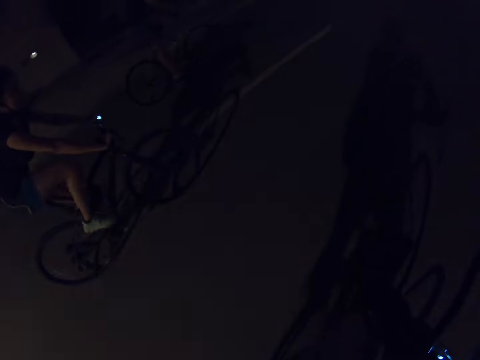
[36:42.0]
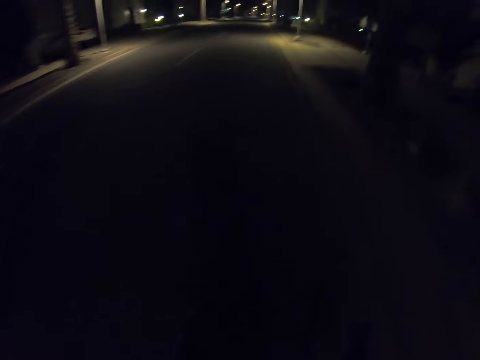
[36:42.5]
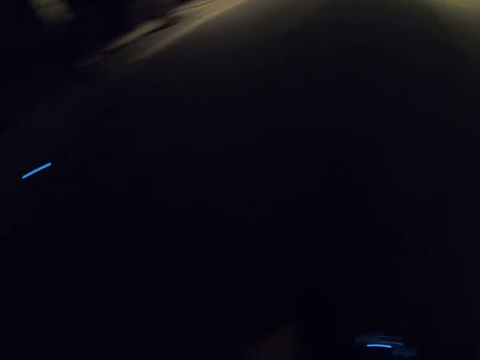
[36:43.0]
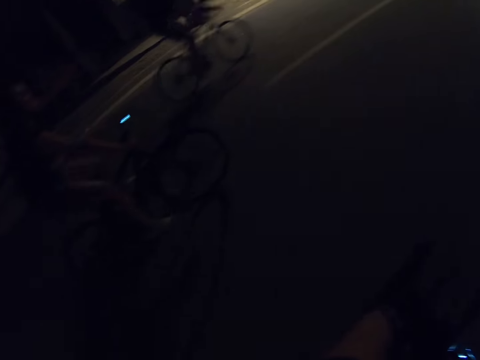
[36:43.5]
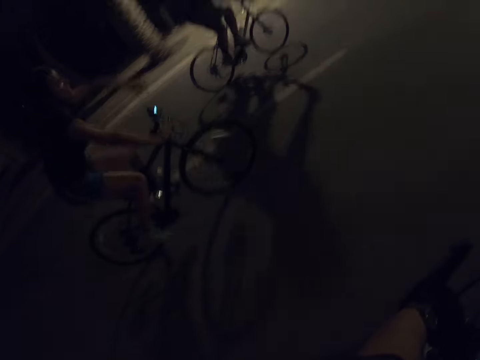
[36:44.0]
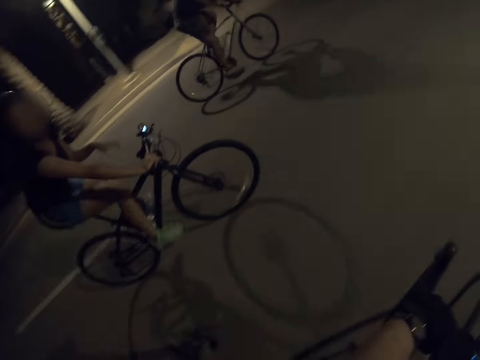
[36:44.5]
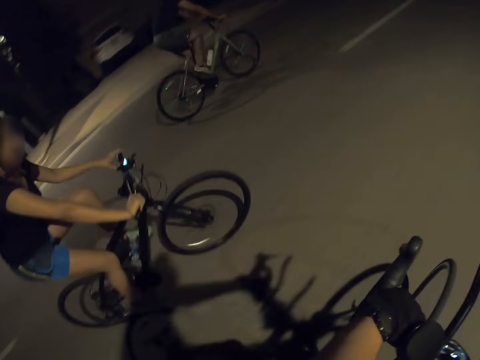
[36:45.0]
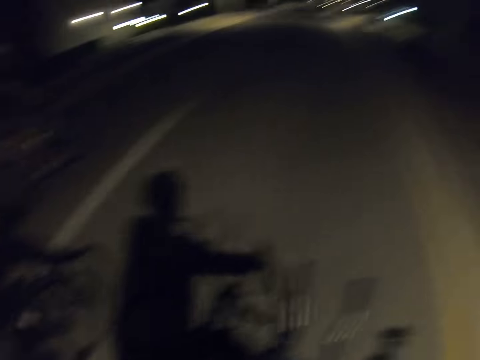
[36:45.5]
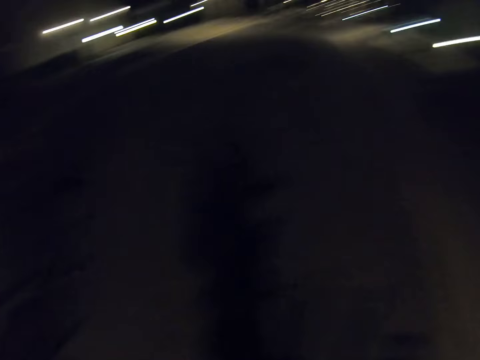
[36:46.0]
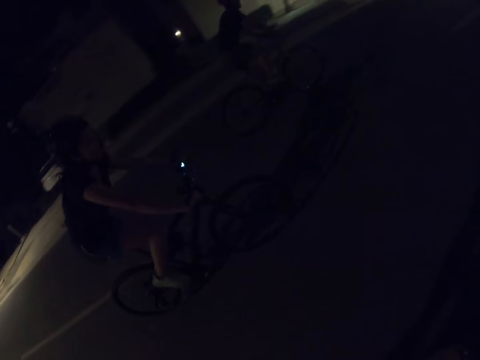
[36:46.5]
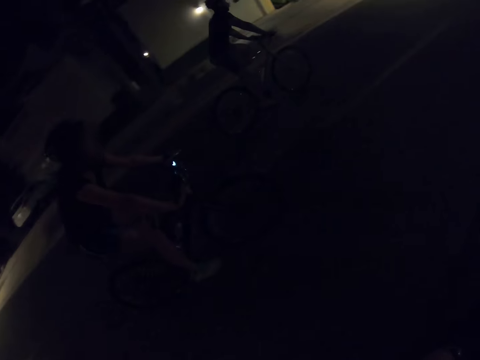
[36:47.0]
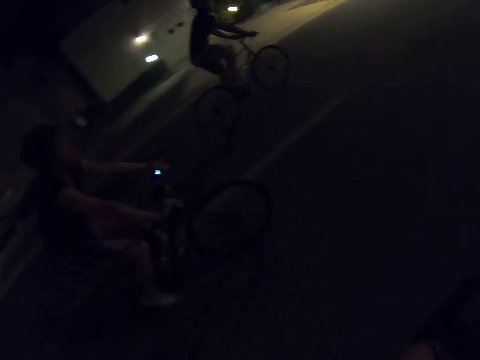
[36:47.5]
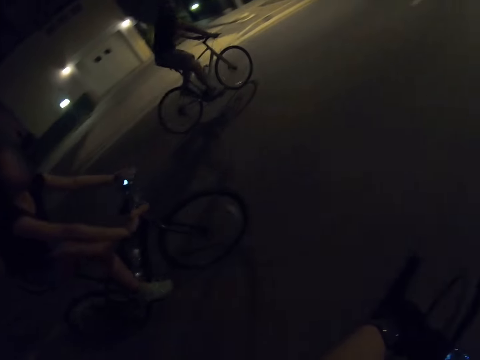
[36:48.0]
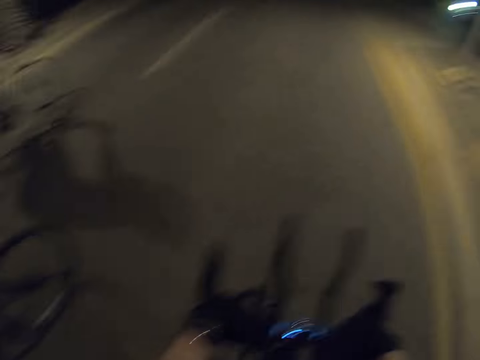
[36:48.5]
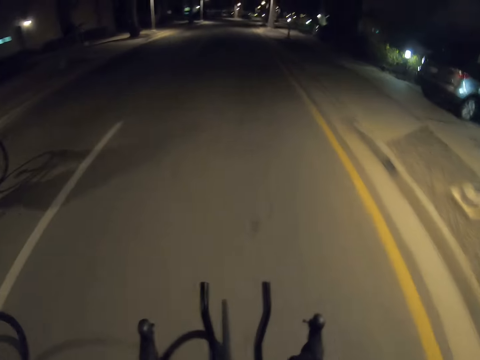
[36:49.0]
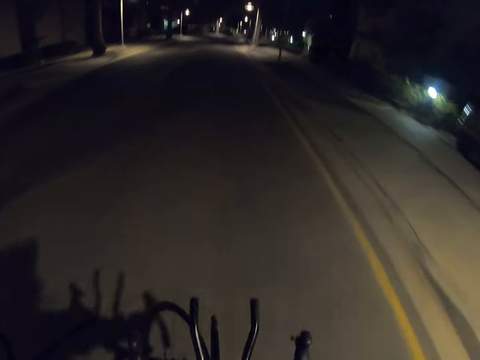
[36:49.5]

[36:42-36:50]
A person moves her left hand.

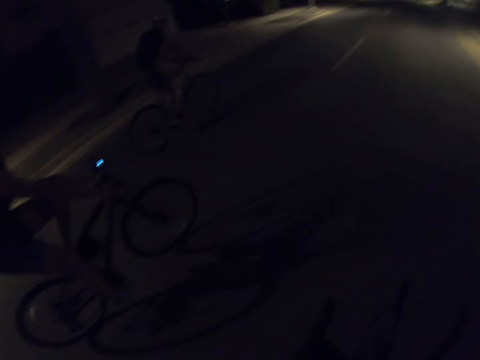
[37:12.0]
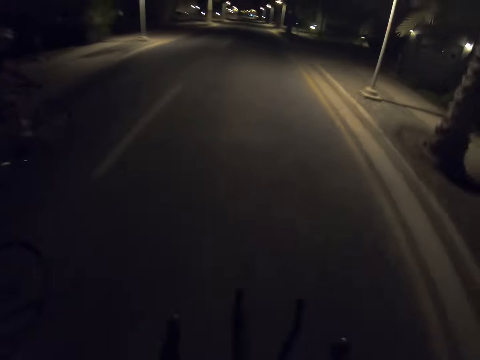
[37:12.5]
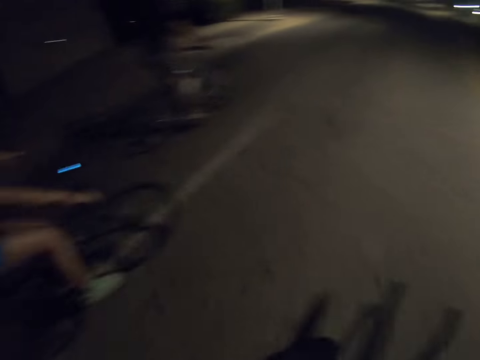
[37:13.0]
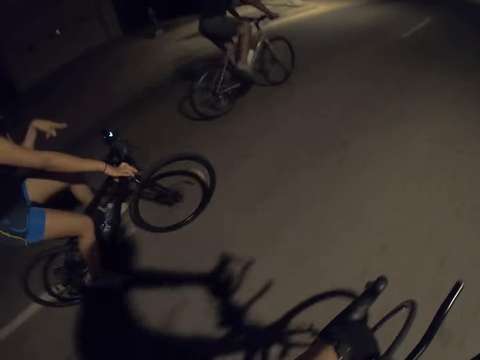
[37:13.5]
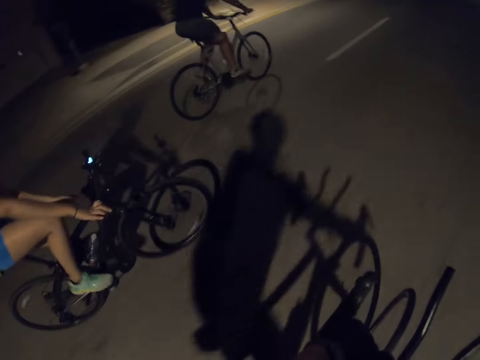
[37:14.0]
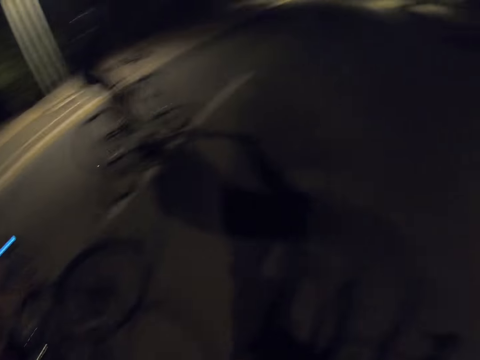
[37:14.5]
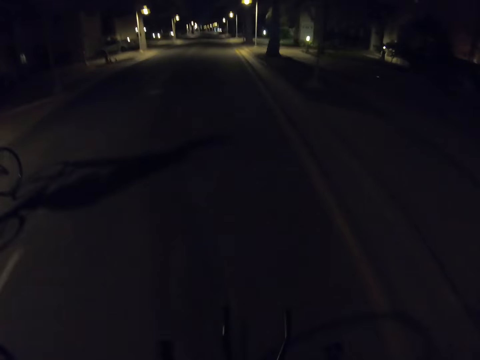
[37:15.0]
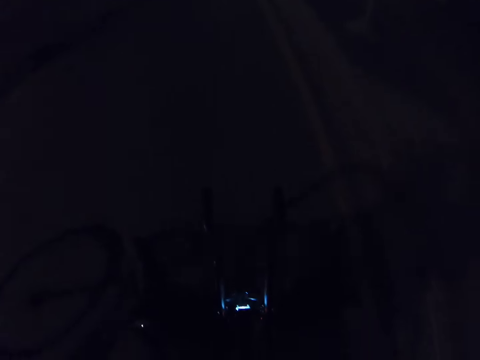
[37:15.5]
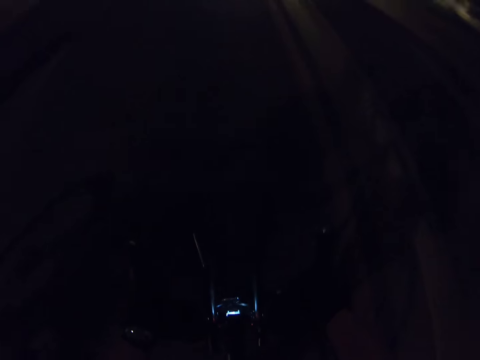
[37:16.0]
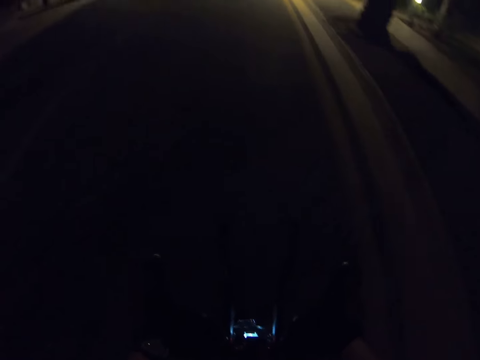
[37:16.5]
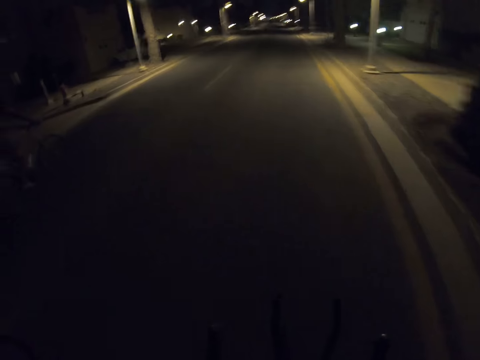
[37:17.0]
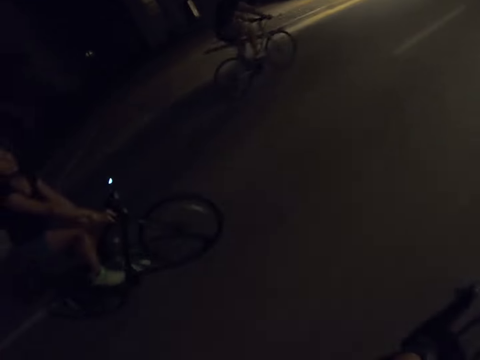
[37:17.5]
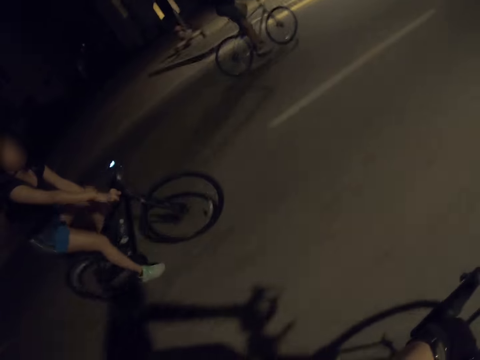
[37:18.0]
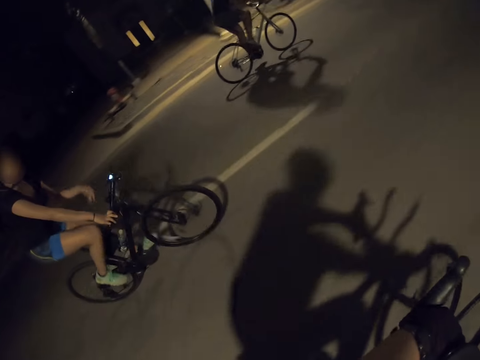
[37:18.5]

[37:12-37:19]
A person moves her left hand.

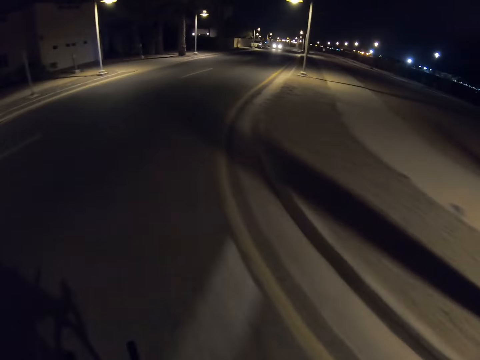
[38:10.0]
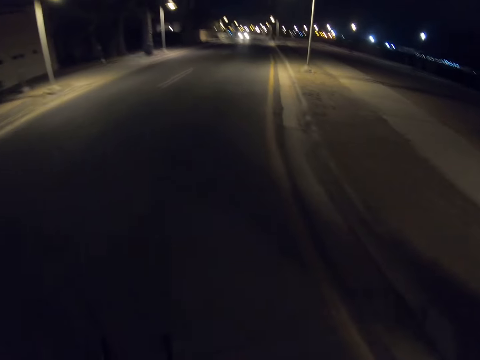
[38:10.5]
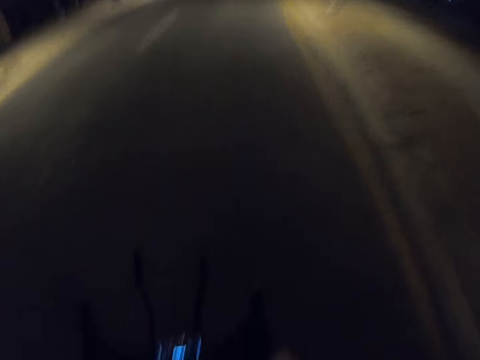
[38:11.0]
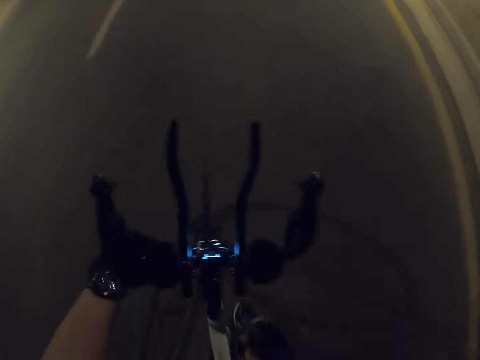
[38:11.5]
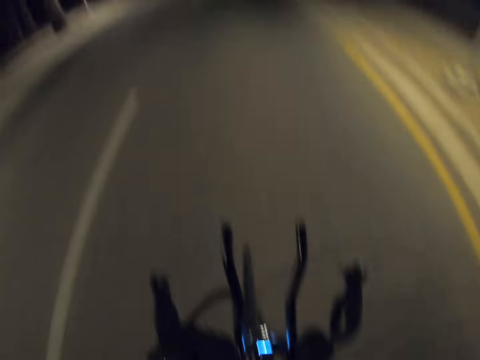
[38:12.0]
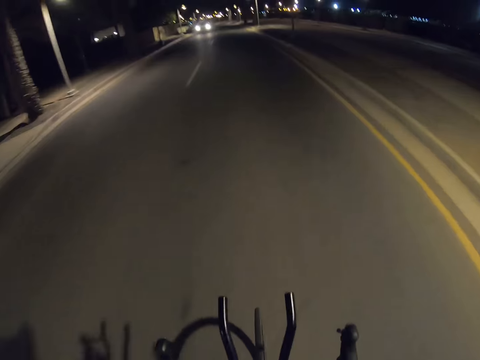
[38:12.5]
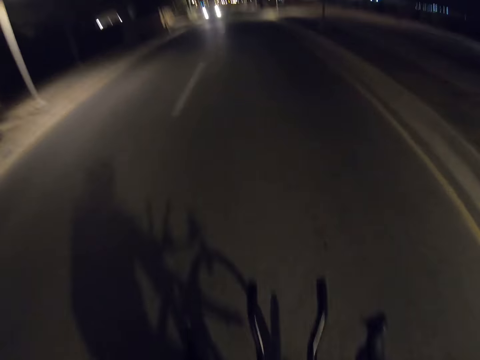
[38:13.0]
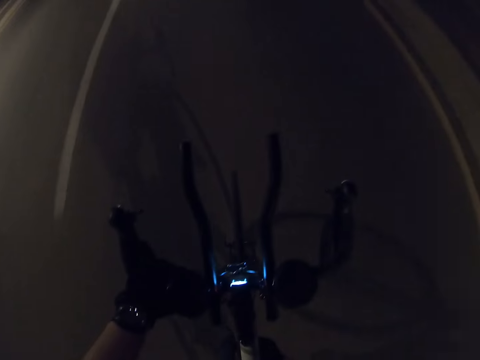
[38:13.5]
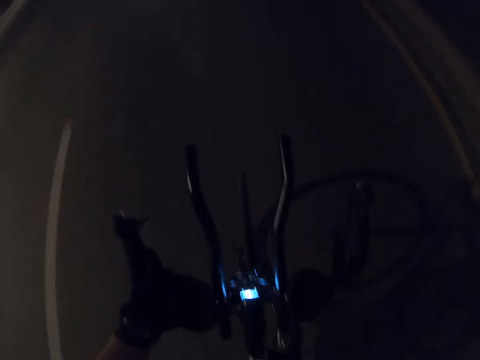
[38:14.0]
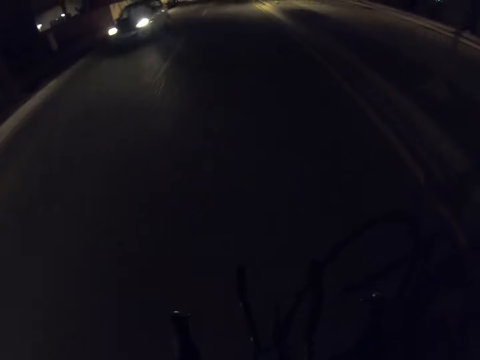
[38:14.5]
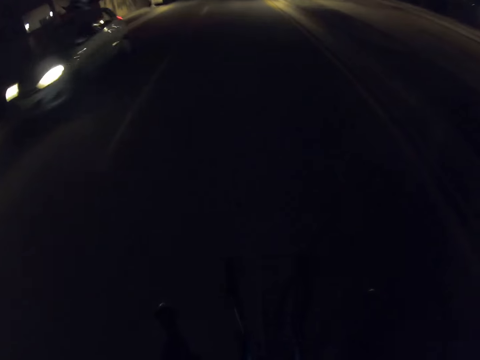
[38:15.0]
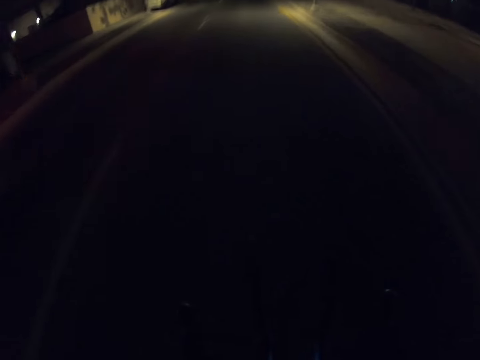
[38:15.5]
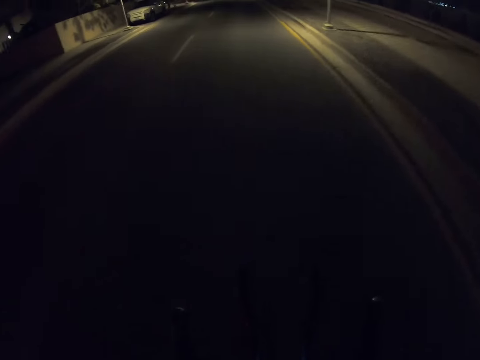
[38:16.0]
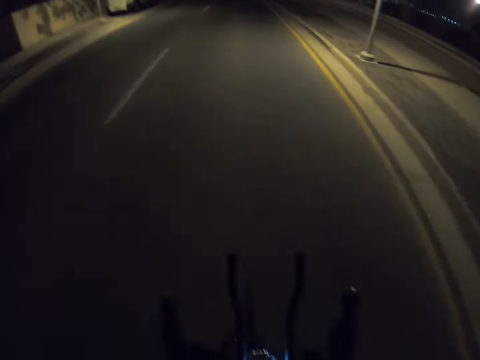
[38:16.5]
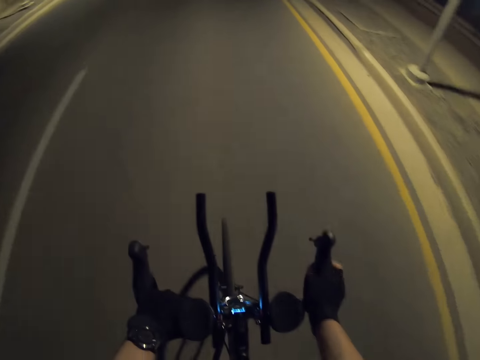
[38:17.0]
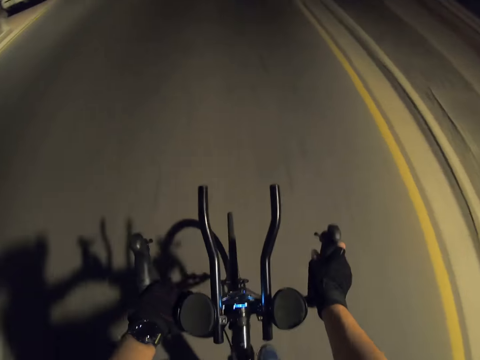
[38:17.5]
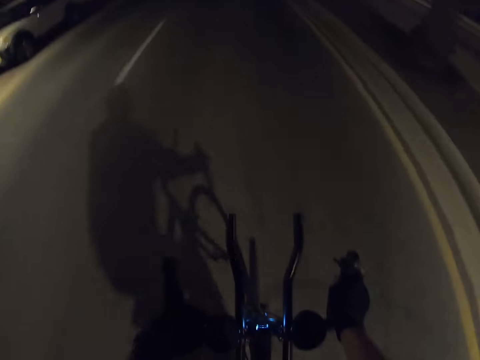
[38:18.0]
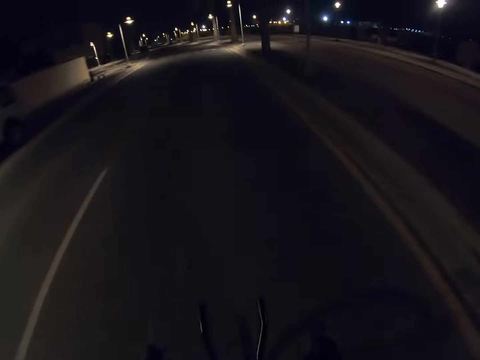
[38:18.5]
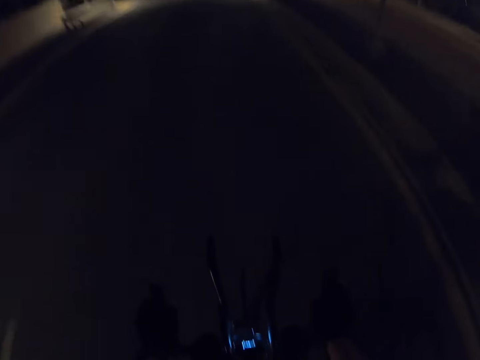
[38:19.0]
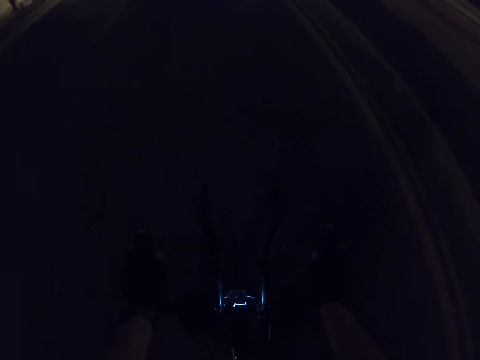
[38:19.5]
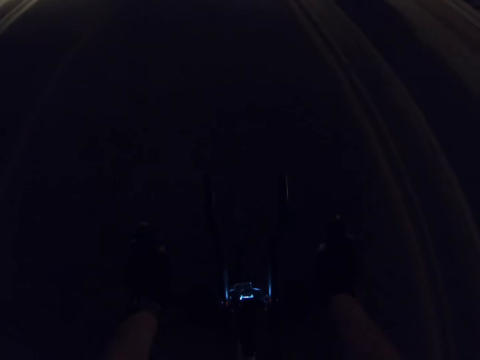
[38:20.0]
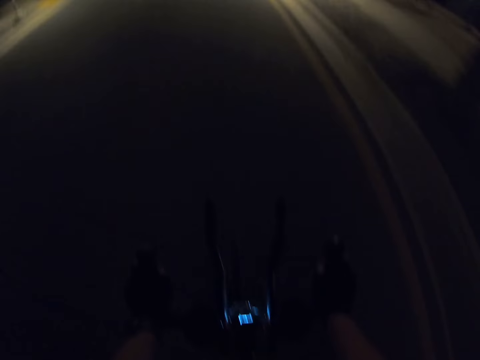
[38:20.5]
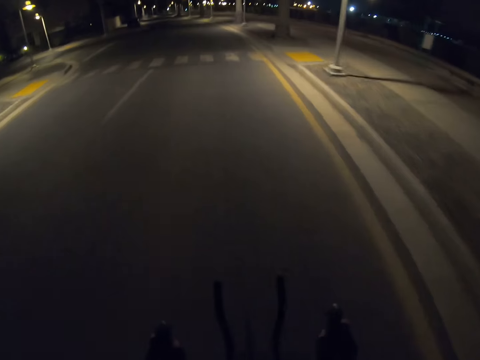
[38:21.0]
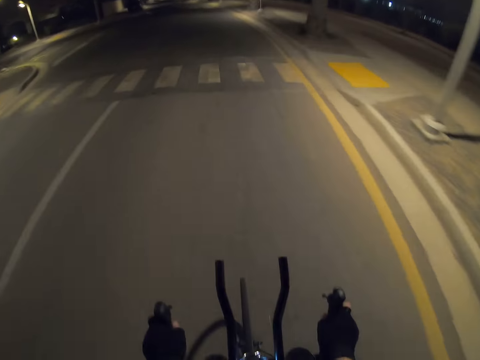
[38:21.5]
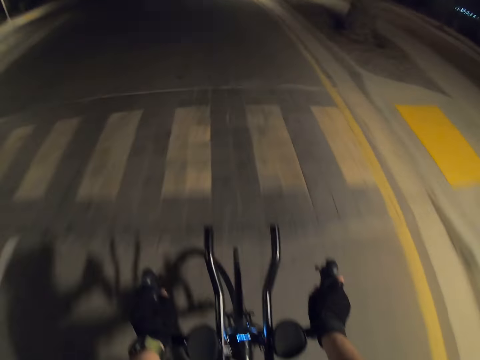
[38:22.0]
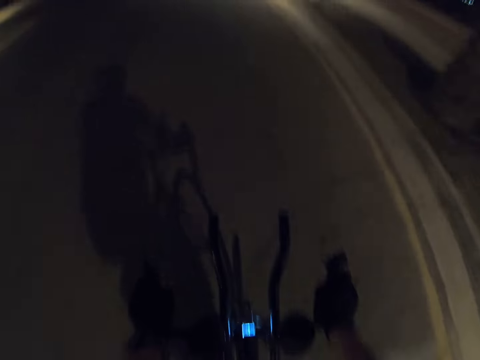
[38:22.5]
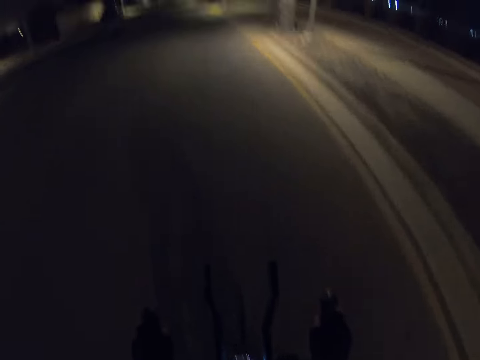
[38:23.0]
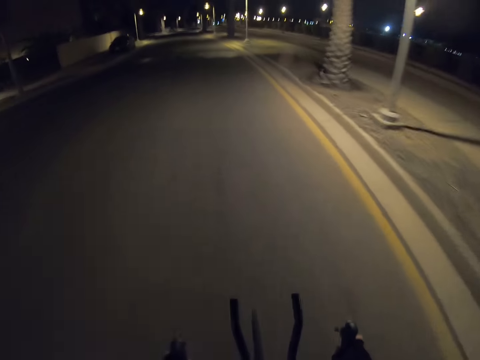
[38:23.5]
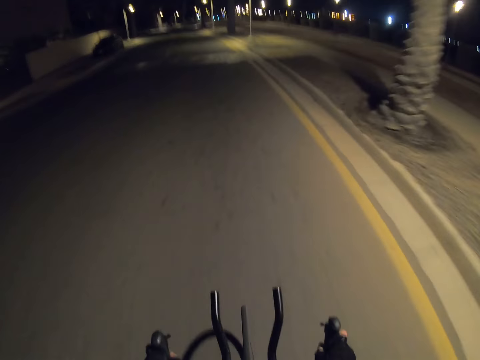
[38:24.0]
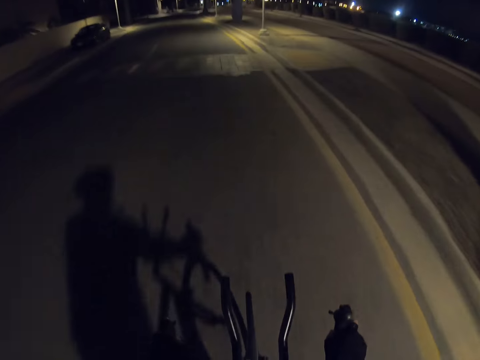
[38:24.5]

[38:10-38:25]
The camera wearer touches the bottle with his right hand. He rides a bike. He moves his right hand.
